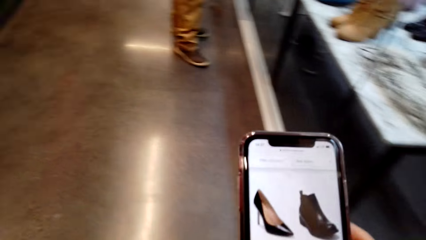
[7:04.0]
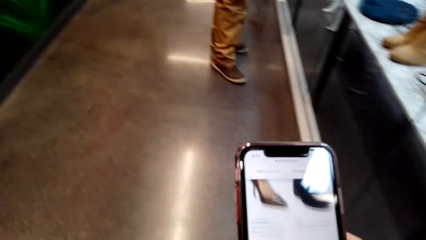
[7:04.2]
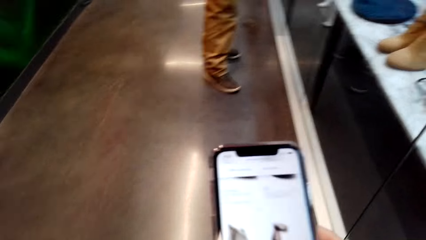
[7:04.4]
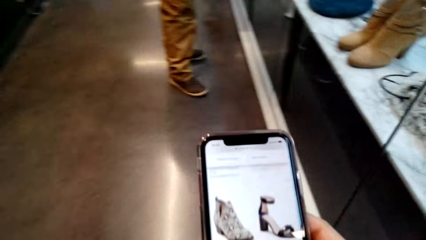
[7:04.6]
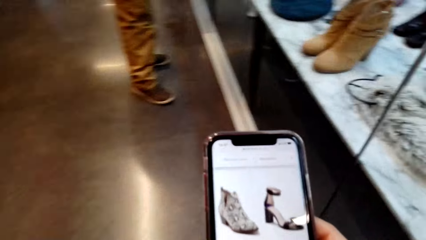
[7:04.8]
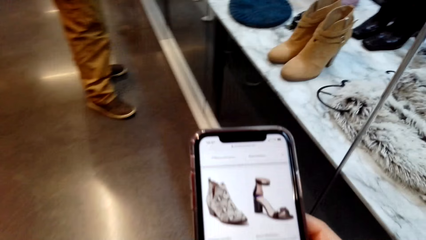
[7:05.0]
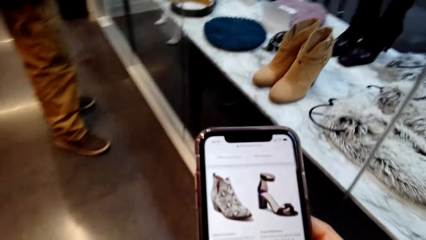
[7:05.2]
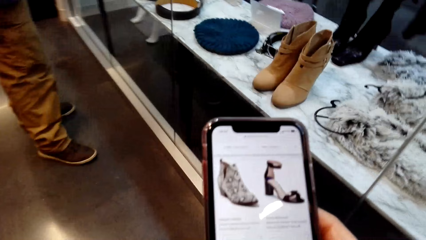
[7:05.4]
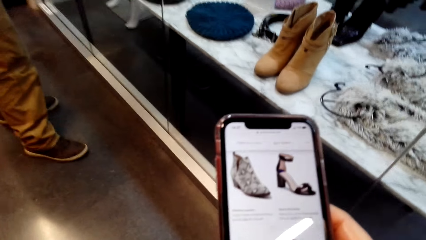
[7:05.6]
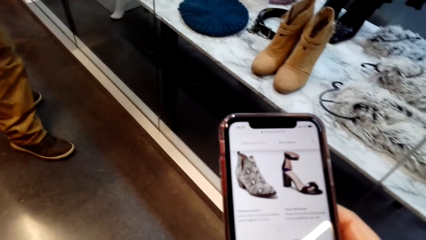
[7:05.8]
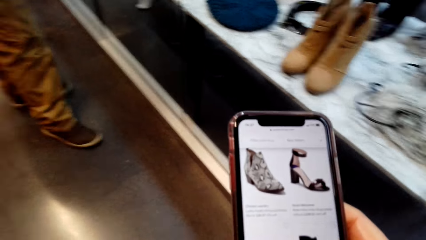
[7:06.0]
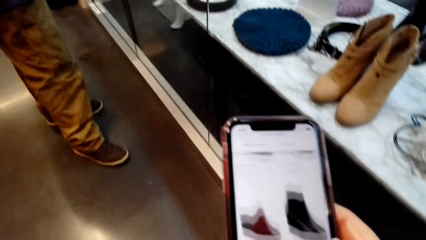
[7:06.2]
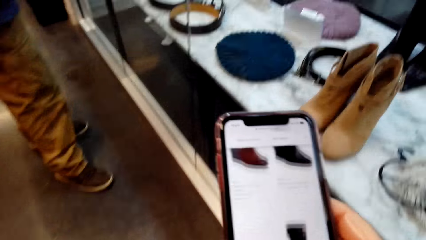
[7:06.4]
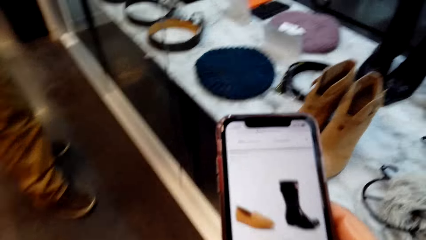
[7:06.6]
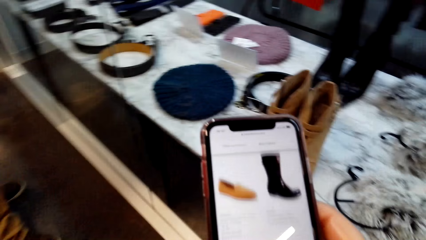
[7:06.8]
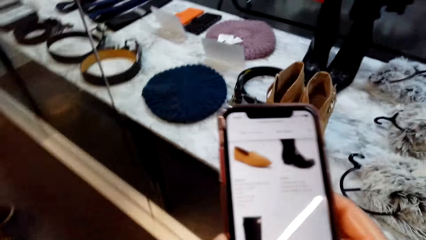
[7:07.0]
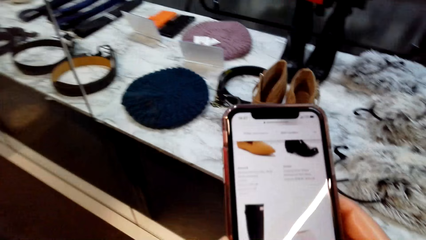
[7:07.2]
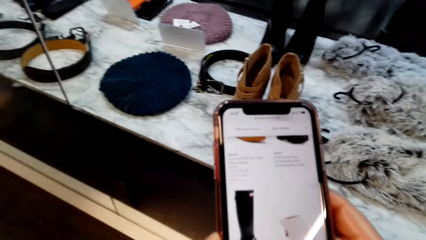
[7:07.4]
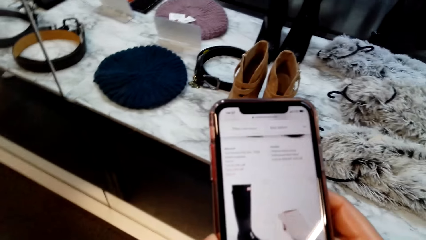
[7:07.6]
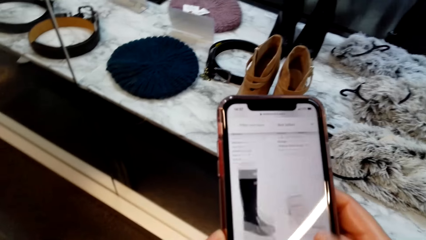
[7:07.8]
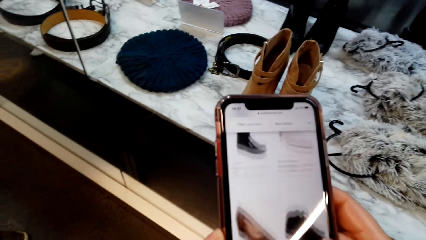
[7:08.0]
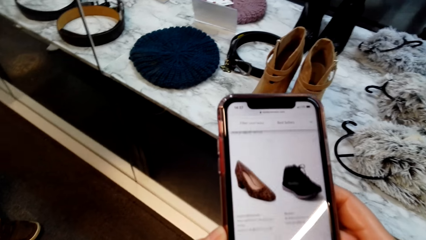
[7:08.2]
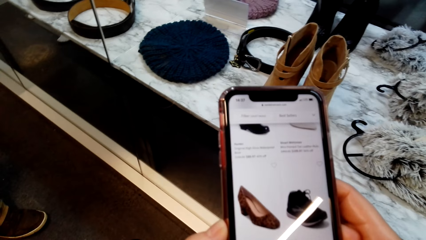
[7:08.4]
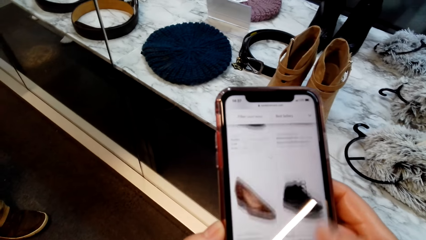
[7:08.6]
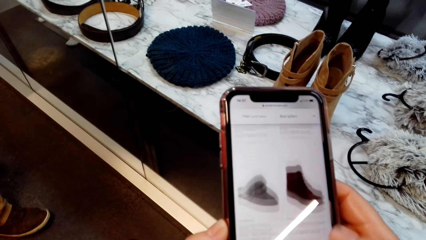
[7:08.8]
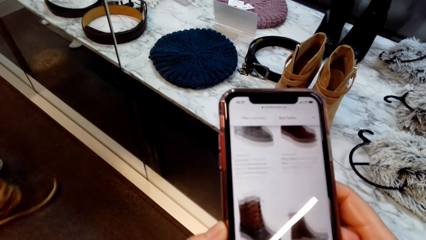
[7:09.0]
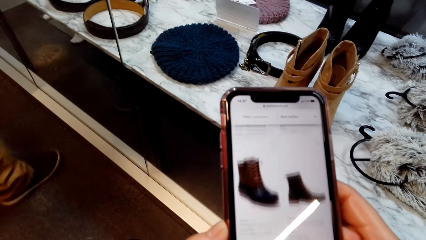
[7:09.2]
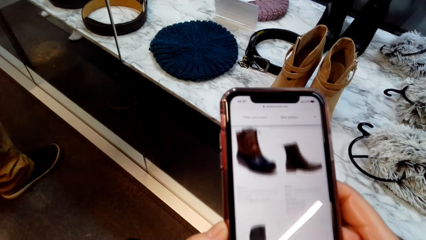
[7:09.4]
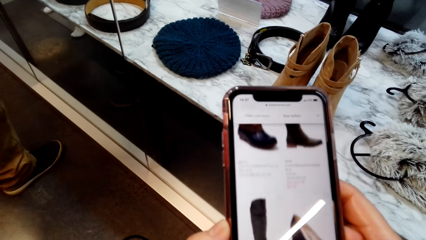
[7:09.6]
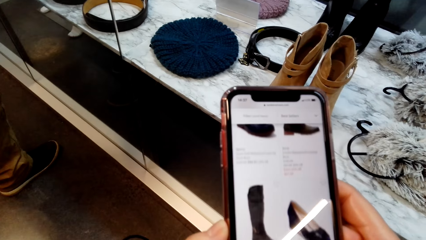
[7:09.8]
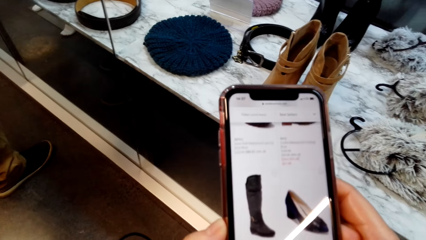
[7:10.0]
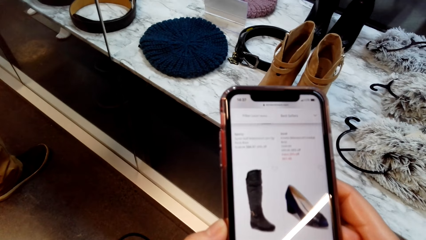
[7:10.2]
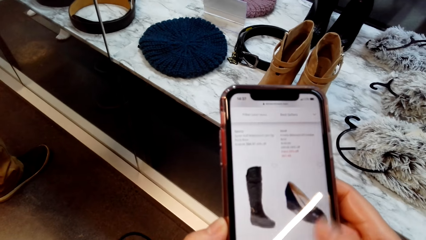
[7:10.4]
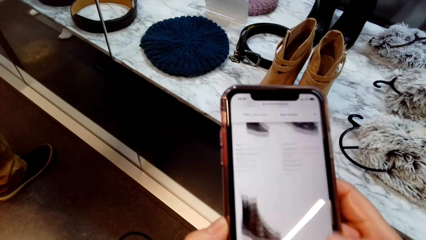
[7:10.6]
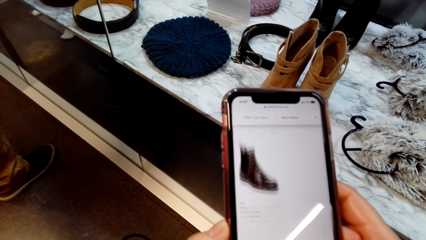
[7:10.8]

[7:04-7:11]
The camera wearer operates a cellphone.

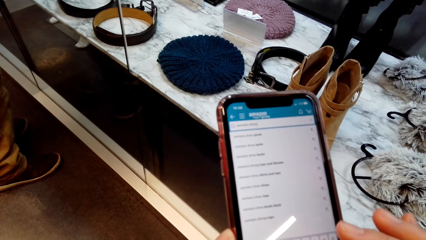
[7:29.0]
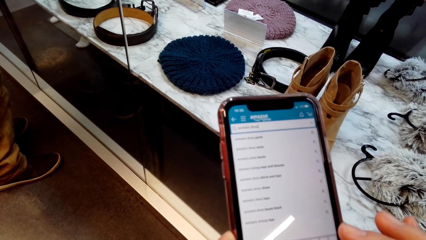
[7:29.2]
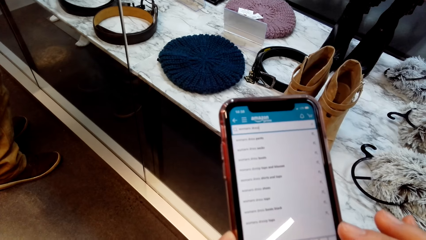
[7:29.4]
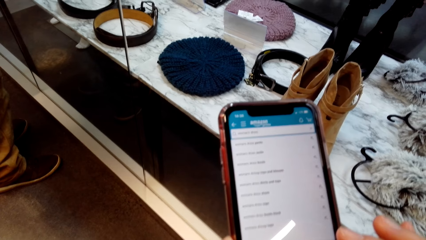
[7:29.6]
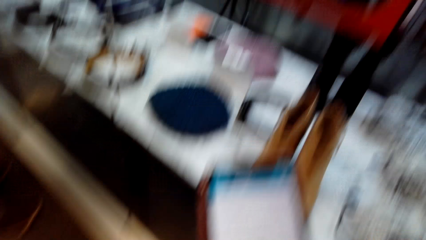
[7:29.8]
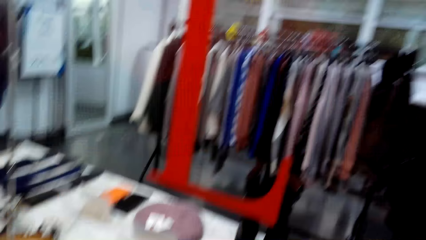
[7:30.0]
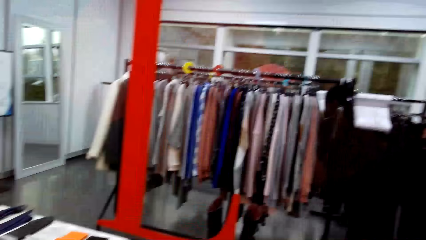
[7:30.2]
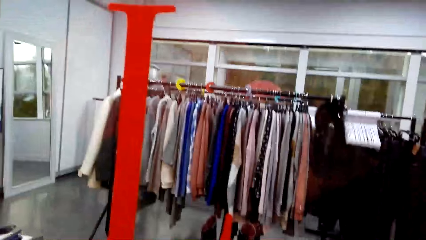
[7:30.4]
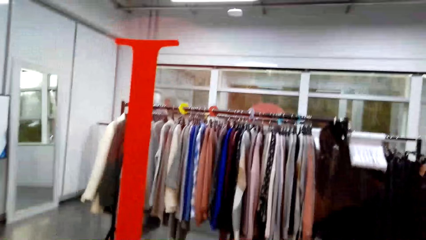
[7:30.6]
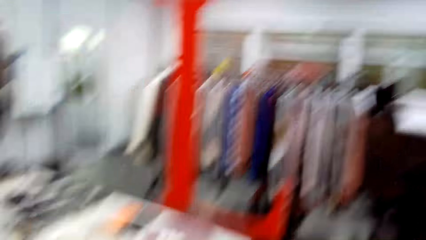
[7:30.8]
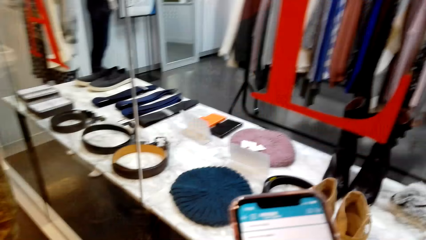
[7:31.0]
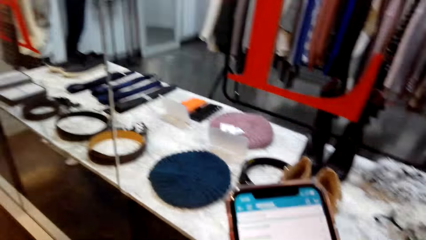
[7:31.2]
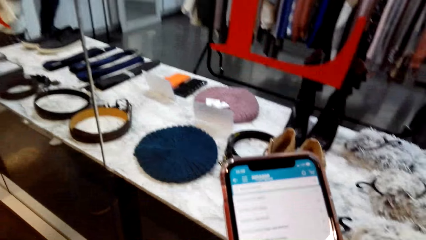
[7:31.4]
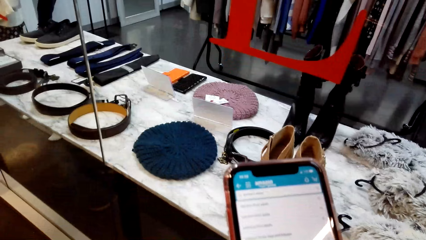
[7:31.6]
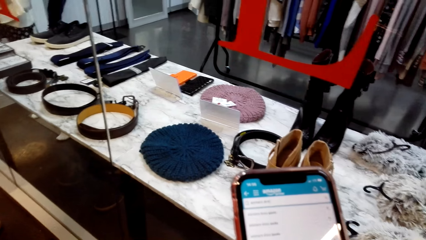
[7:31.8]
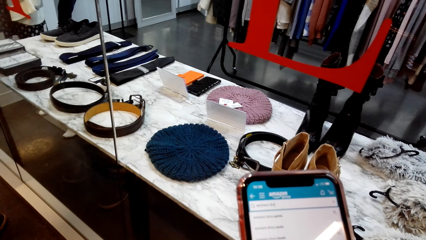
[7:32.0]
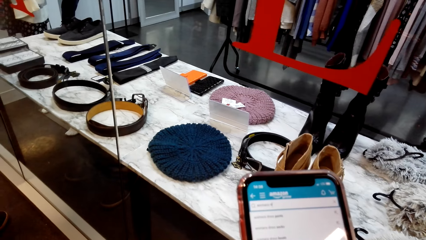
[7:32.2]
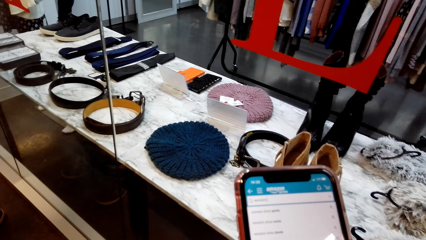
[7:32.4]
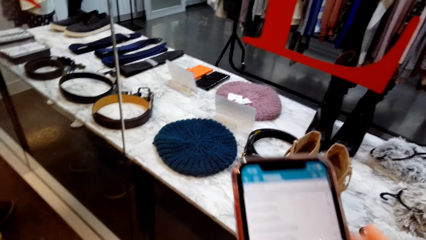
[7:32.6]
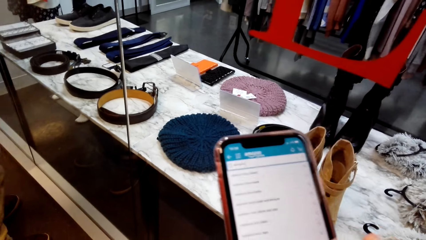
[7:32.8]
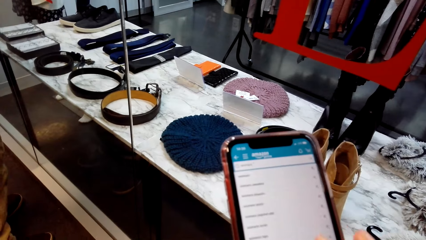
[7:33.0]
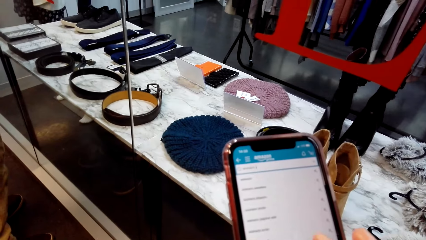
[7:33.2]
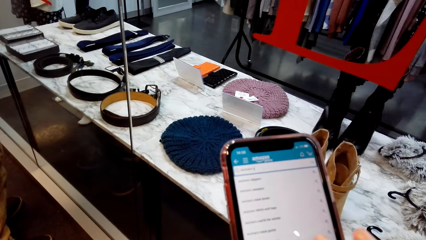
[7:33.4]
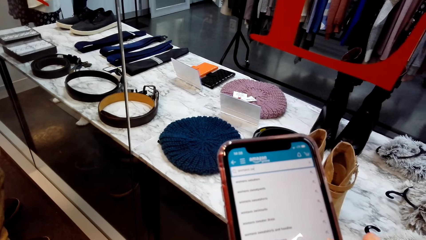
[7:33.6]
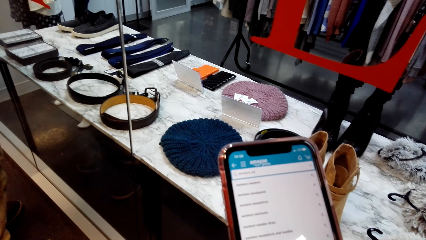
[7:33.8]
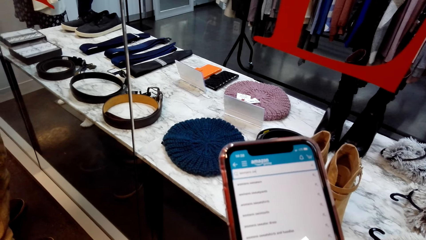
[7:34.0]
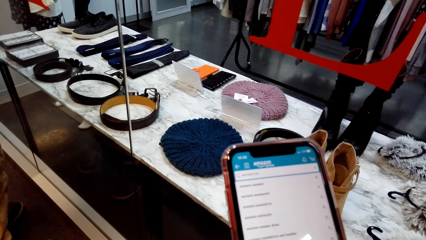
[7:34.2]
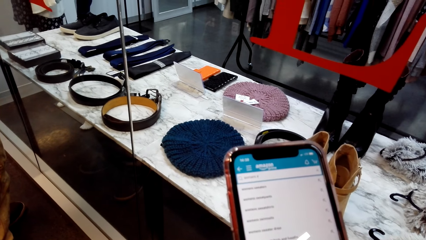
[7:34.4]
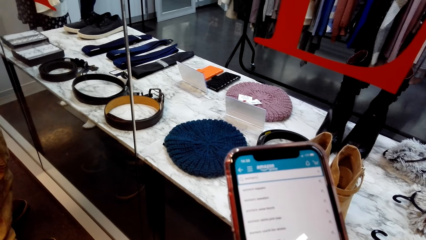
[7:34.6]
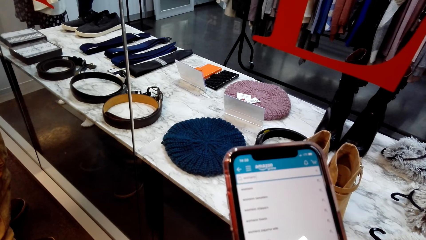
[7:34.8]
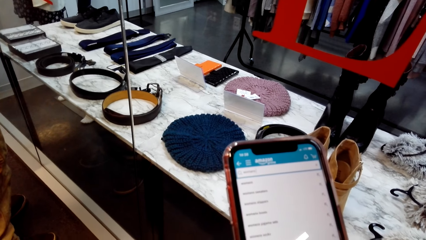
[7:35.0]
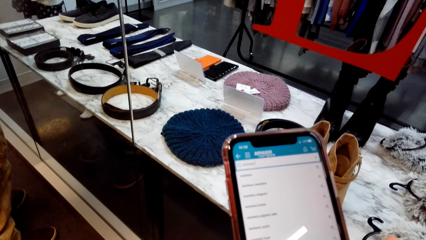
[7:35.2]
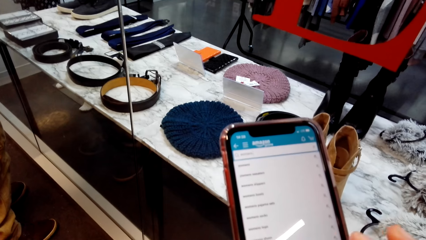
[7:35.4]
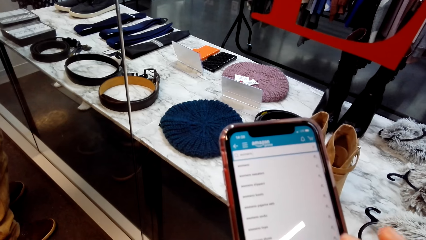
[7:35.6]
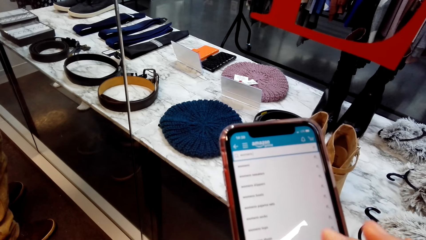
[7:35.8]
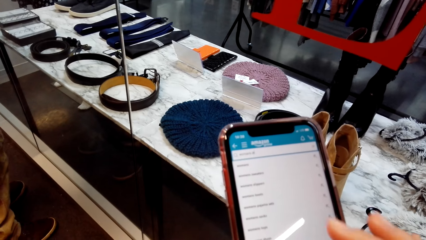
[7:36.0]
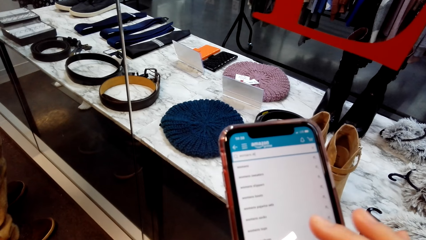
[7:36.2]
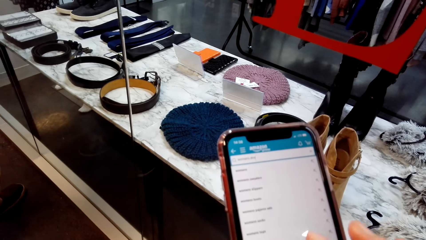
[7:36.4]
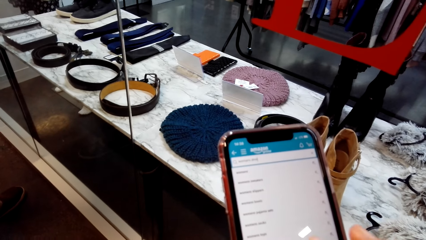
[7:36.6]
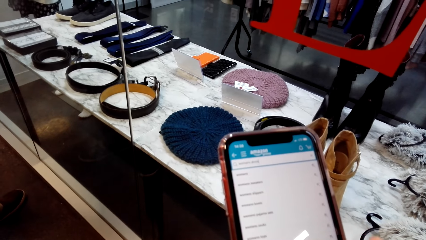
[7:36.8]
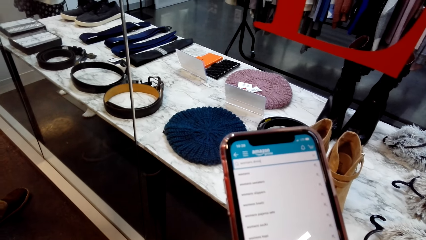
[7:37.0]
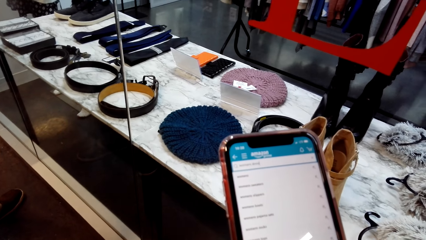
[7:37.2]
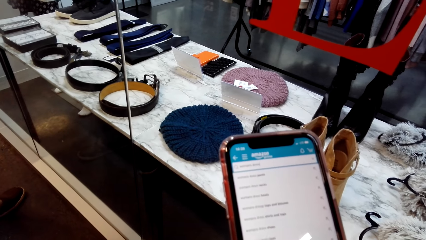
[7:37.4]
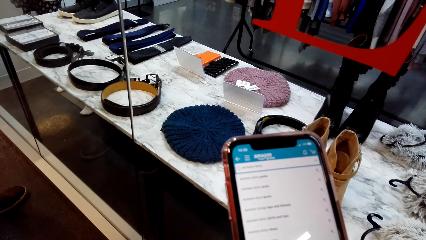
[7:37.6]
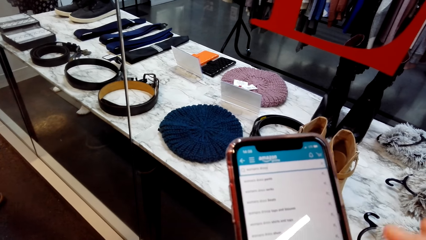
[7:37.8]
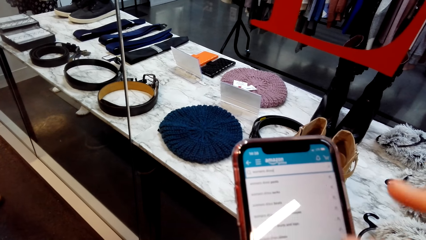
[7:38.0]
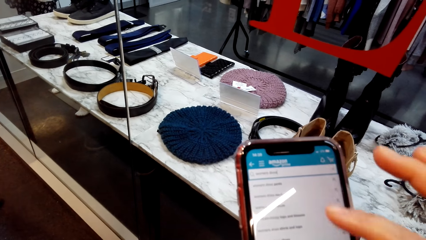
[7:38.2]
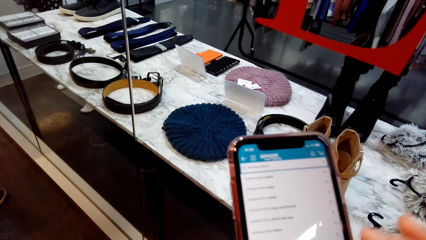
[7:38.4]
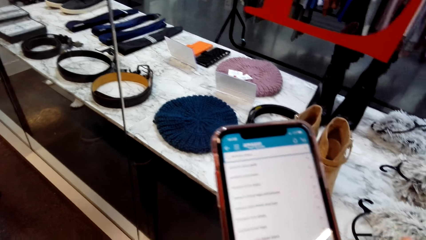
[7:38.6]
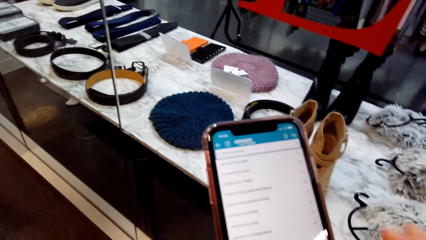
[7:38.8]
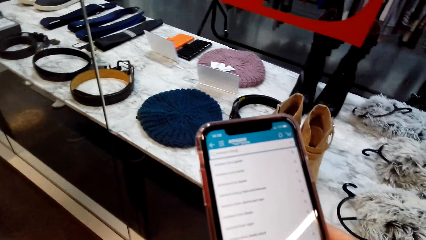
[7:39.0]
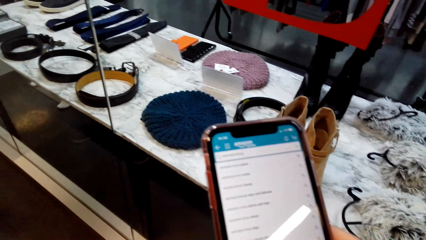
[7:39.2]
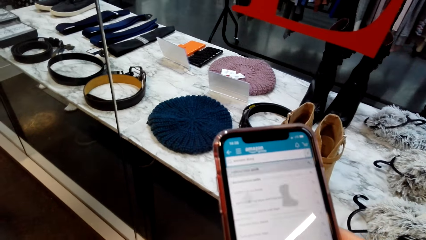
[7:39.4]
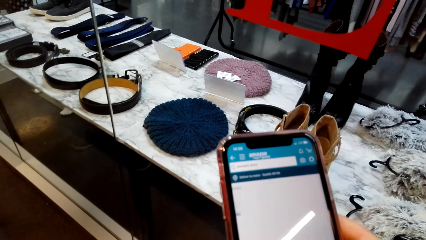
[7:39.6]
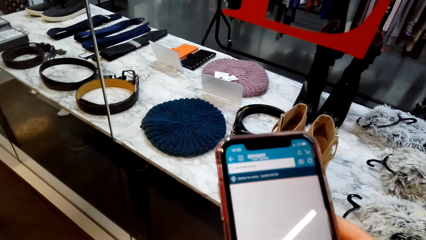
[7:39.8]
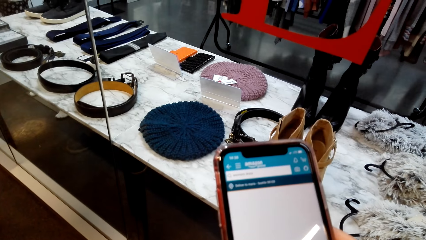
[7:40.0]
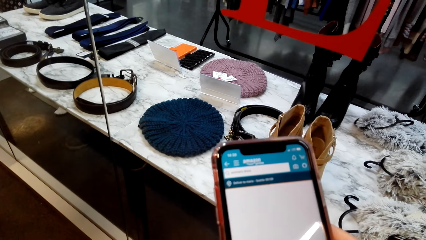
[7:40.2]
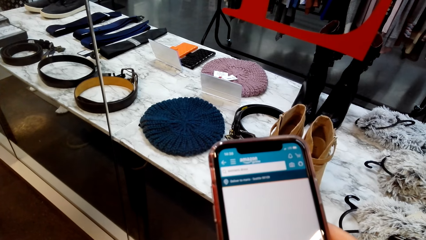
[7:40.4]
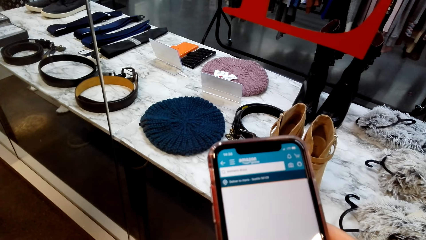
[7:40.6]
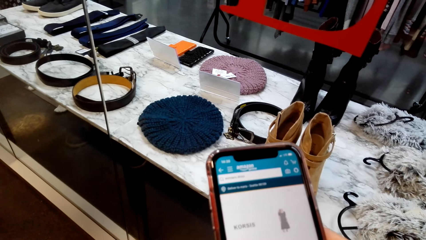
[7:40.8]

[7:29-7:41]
The camera wearer looks around.
